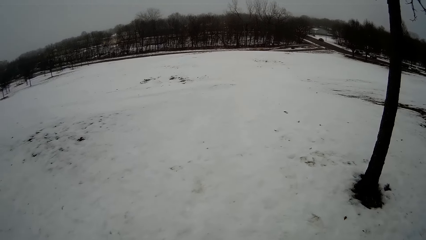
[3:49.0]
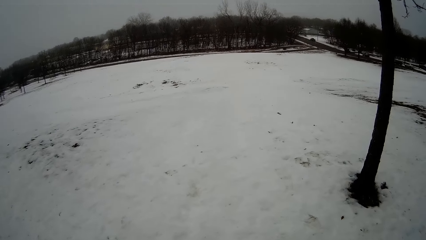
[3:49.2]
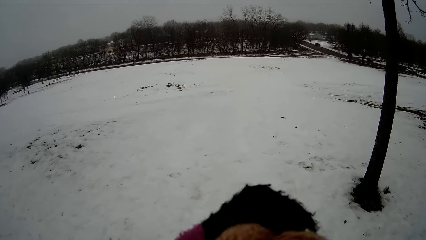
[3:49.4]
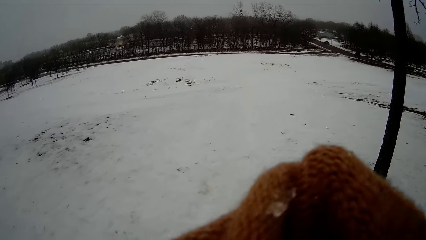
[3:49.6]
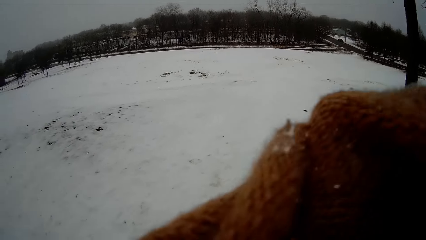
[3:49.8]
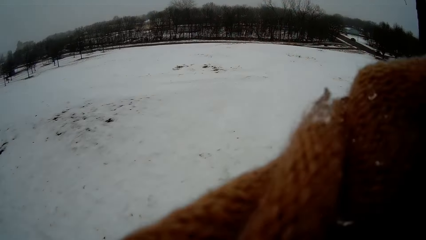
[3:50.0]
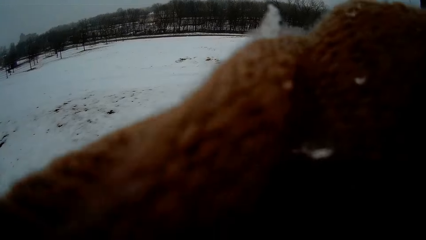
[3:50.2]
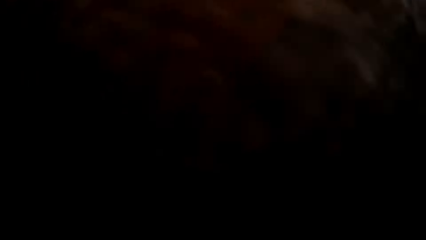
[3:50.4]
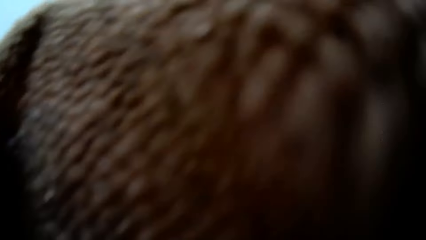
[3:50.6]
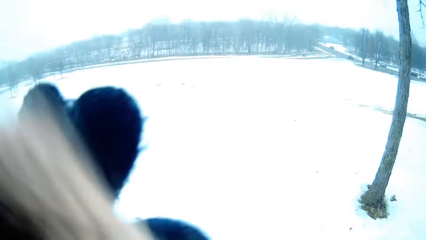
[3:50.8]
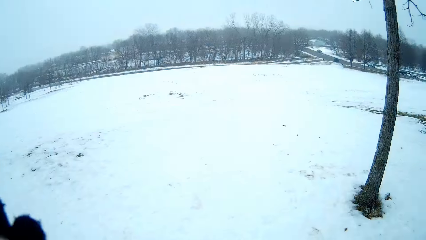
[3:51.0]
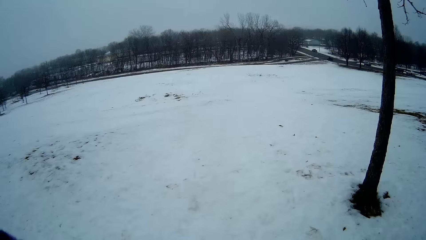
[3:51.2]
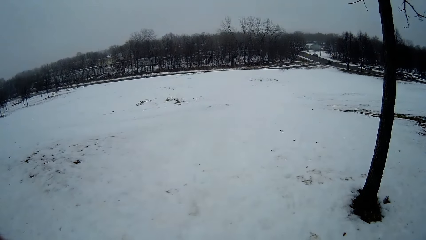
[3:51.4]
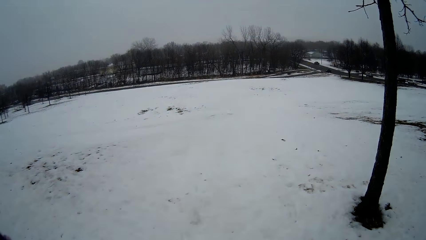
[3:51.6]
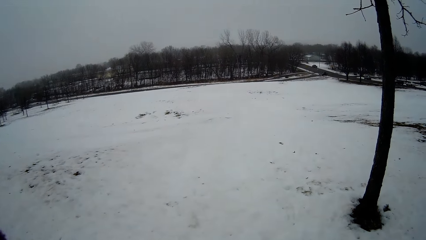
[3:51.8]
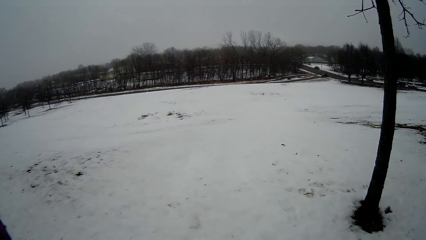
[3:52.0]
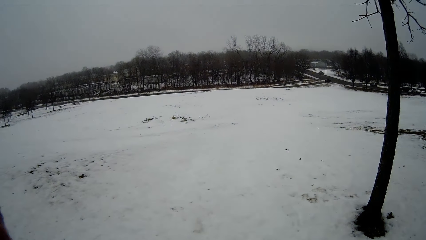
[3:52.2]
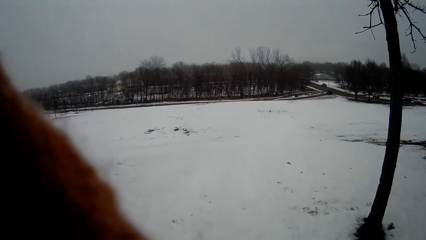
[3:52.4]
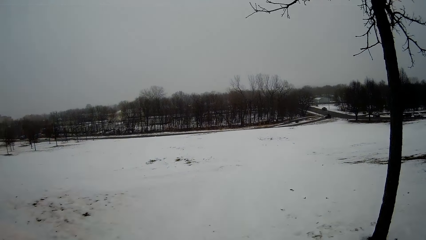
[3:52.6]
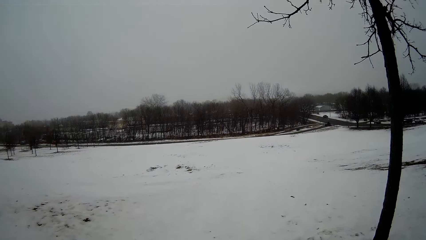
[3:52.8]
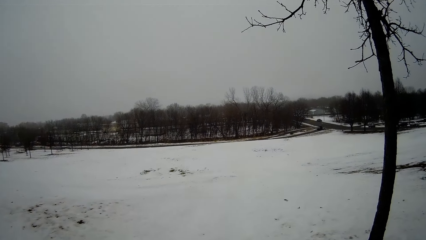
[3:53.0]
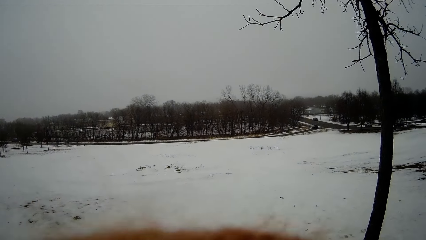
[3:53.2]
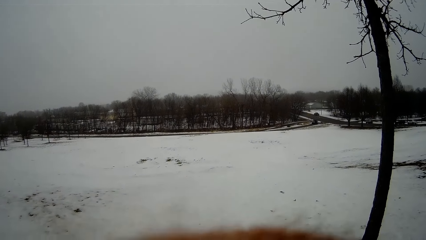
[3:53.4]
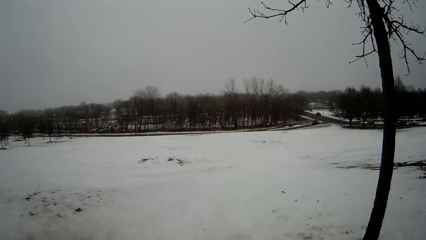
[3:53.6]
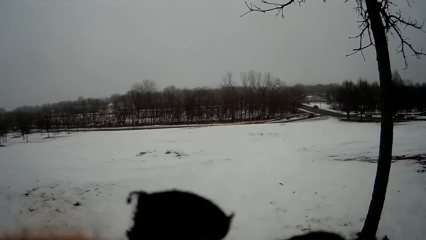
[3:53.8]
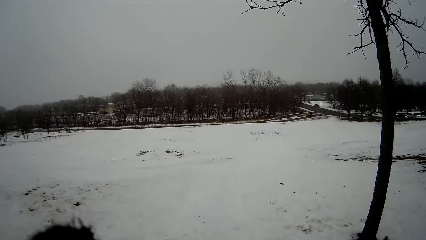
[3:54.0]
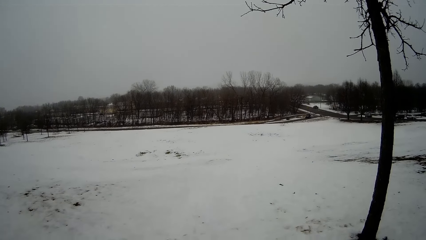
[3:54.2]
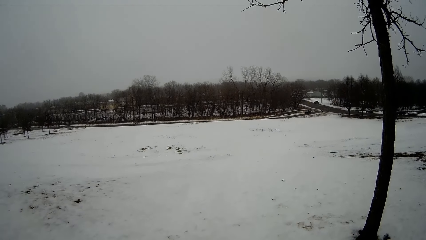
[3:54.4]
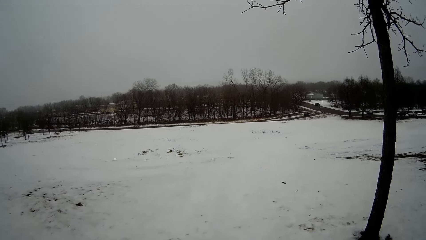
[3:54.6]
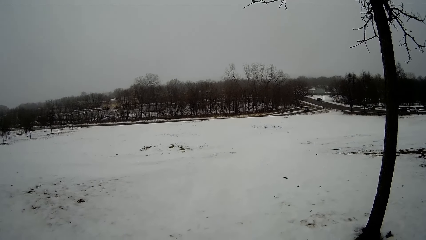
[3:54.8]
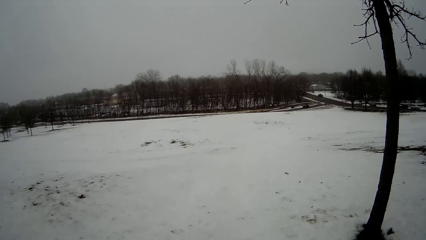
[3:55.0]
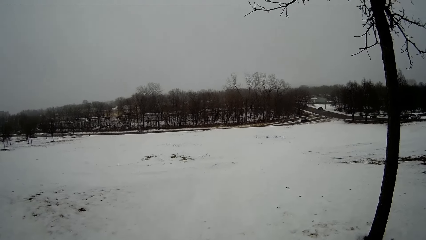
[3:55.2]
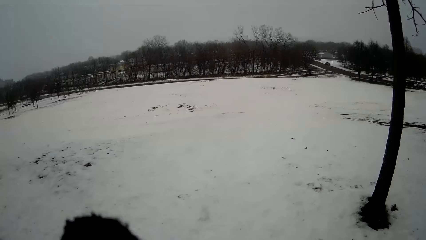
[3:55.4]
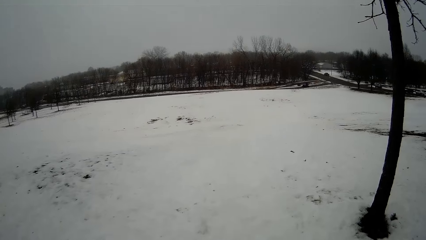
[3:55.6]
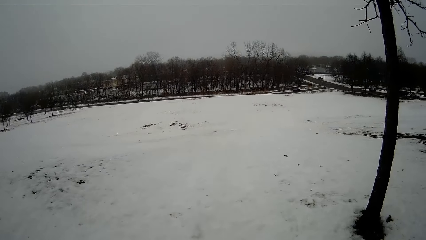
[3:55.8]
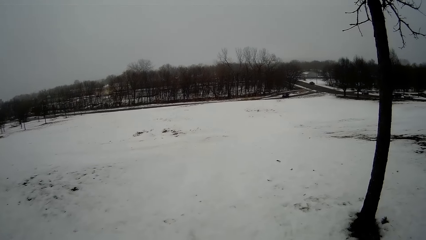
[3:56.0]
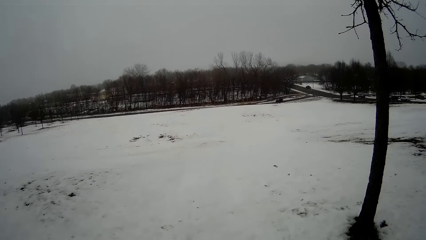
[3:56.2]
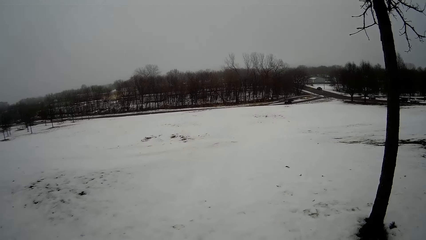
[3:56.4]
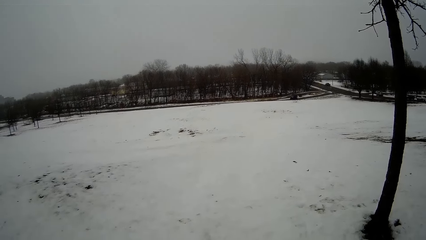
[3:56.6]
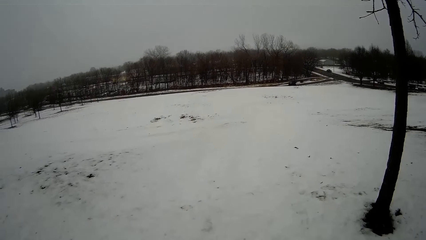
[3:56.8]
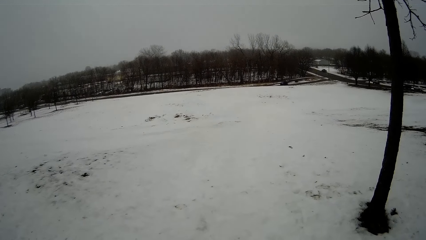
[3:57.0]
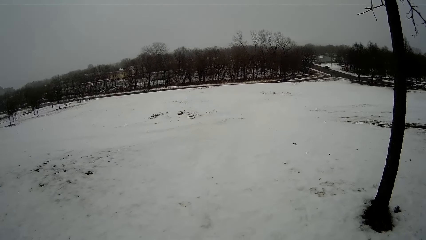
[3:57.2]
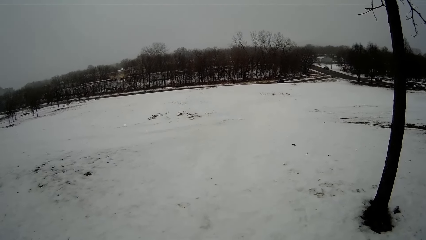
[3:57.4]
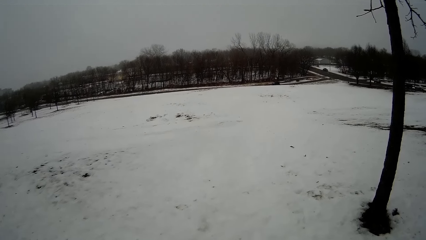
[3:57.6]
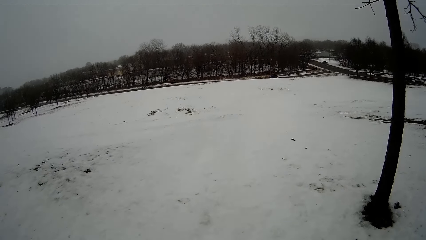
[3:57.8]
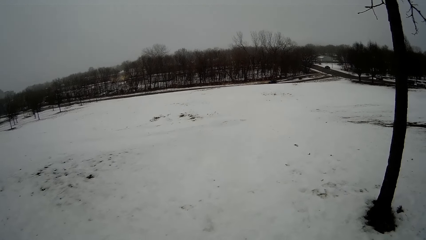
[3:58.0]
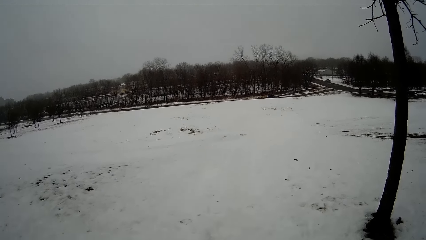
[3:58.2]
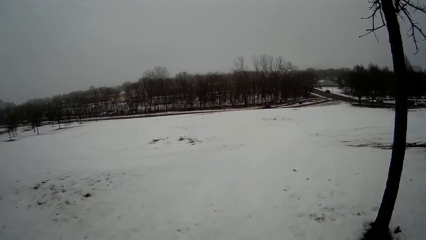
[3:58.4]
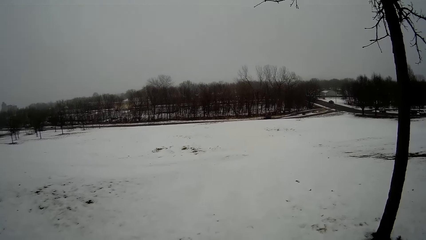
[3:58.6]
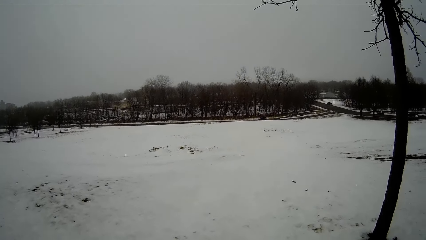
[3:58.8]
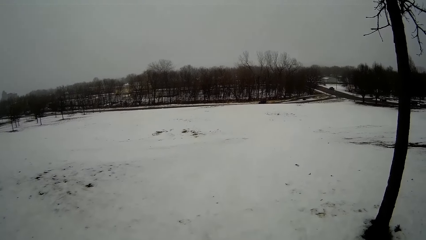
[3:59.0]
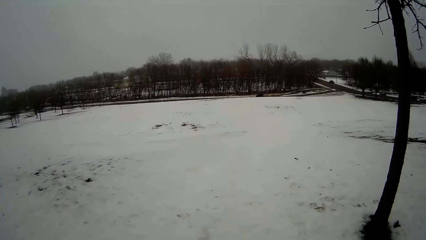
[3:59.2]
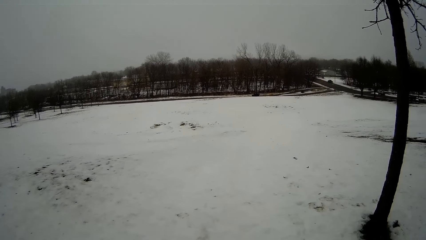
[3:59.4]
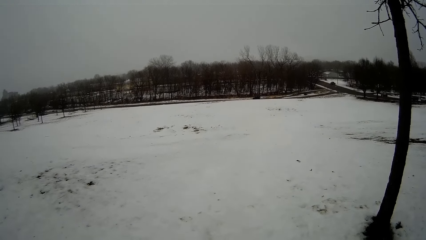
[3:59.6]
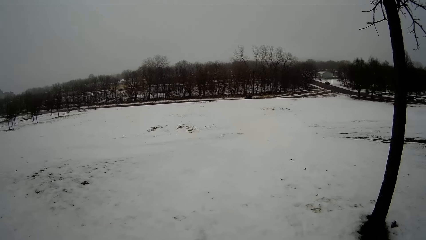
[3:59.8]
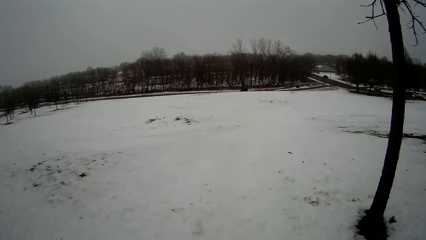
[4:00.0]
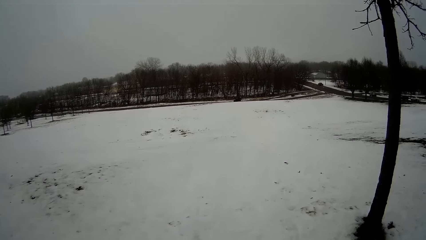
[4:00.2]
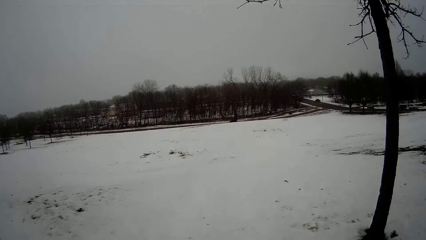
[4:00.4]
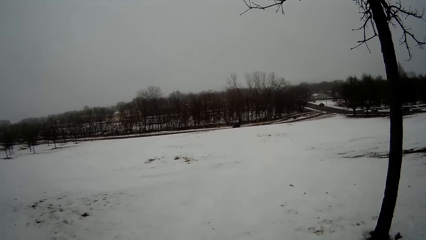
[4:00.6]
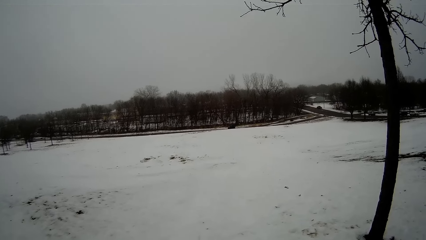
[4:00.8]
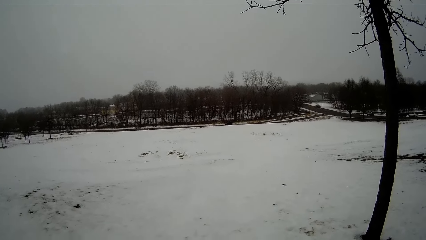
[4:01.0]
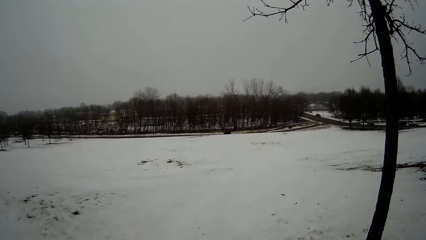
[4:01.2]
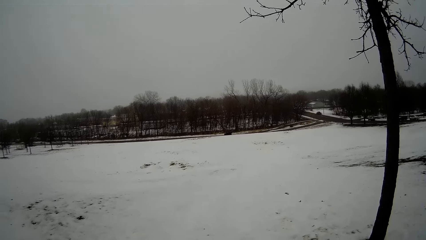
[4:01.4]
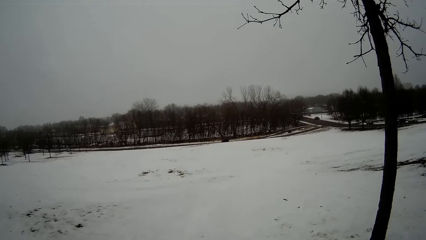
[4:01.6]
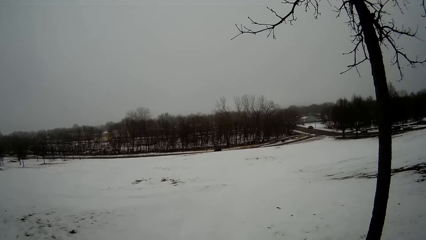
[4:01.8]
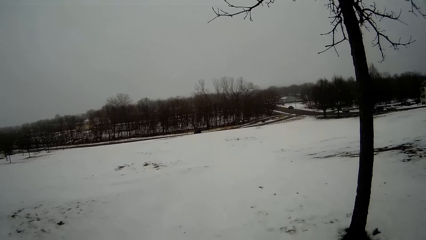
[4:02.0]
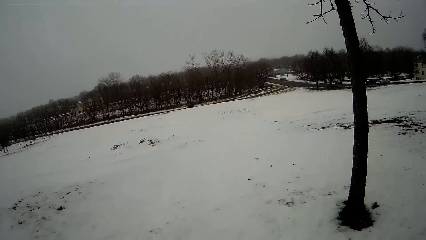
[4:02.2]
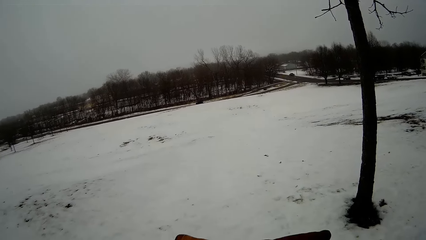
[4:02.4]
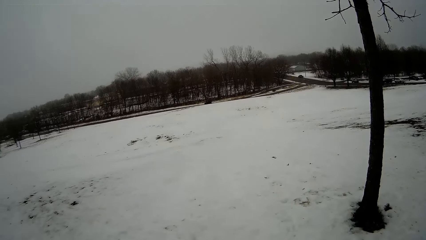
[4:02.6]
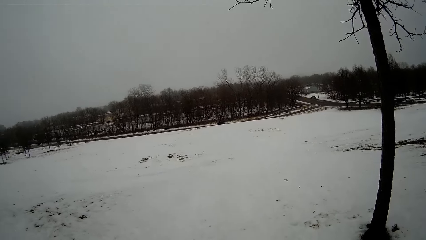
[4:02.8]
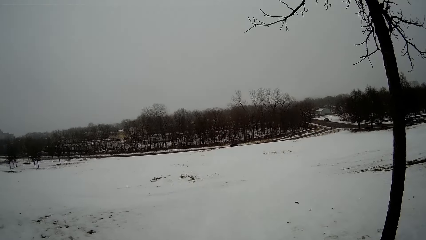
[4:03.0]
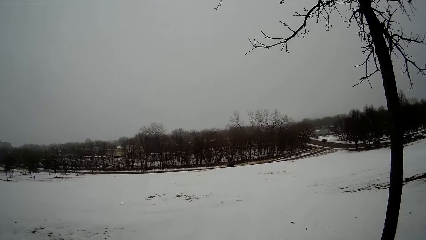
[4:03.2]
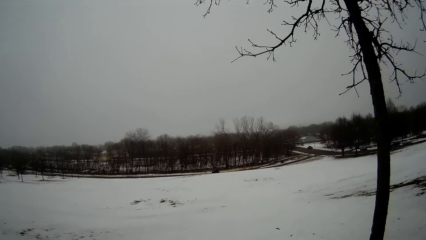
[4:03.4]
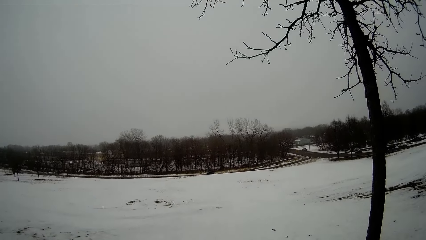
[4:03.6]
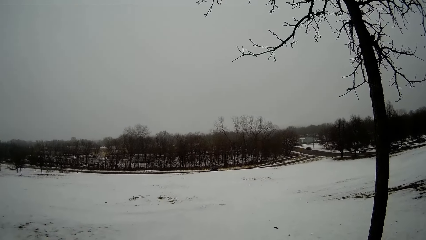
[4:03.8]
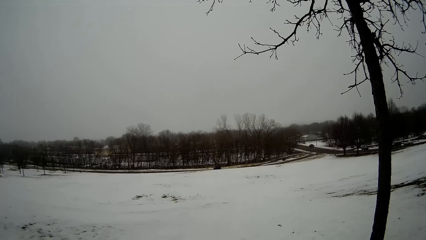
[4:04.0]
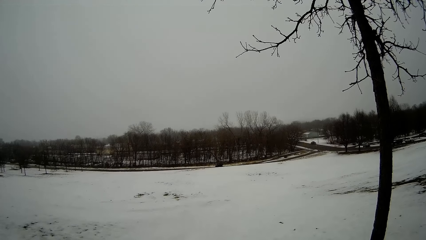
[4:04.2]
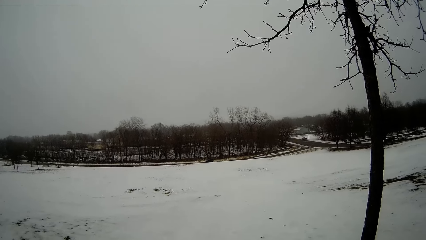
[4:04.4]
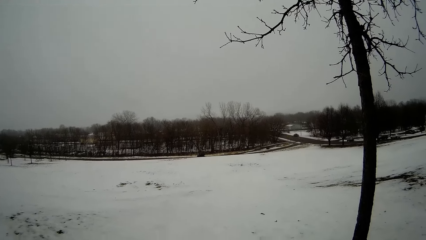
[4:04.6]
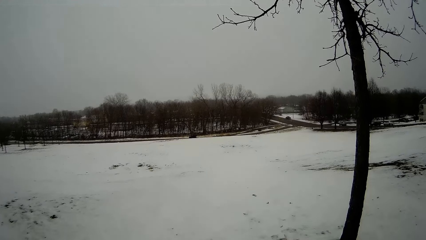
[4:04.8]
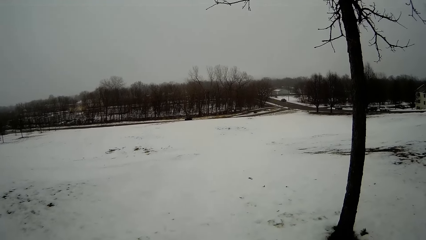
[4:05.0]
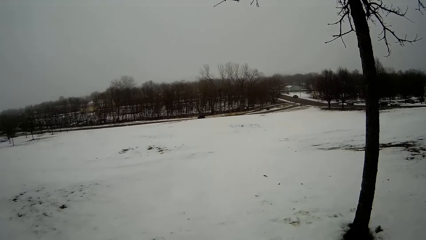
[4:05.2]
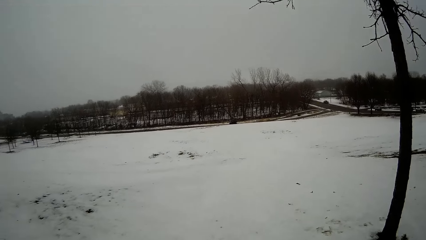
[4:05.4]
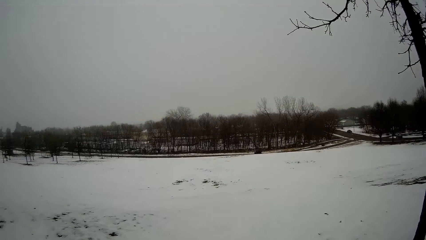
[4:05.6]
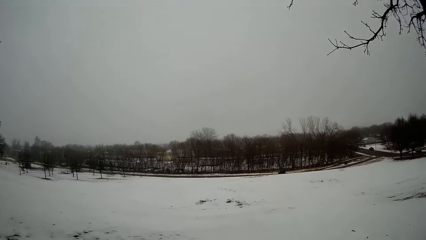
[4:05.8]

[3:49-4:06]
The camera wearer holds a muffler with both hands.
